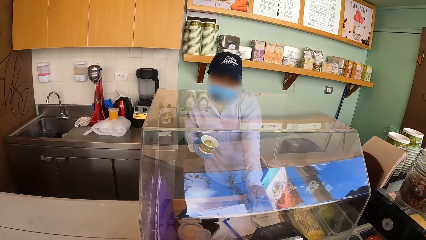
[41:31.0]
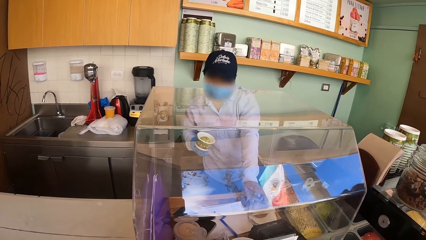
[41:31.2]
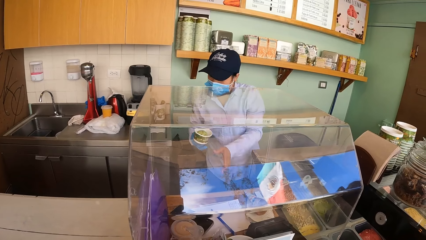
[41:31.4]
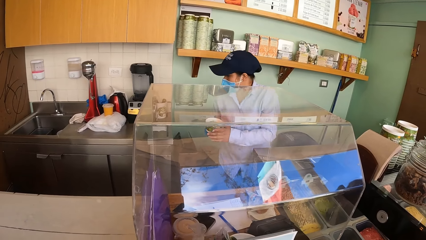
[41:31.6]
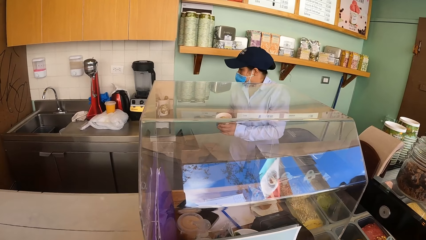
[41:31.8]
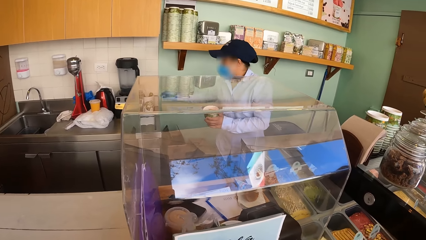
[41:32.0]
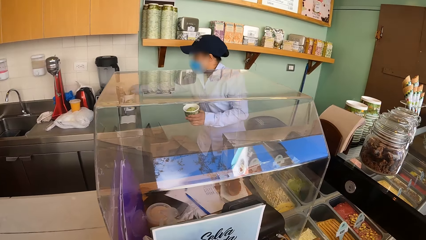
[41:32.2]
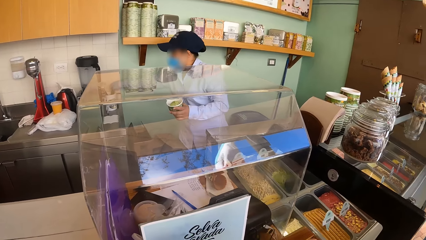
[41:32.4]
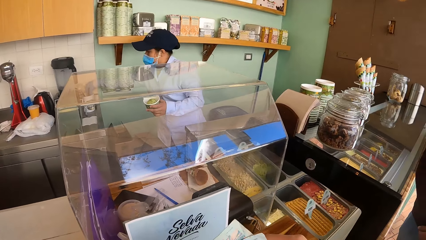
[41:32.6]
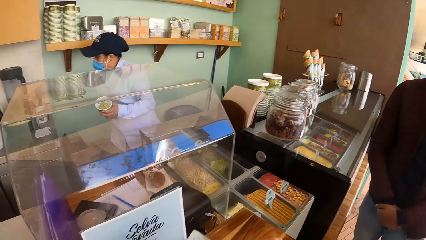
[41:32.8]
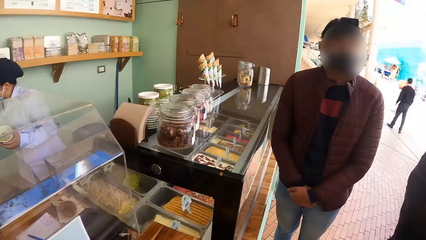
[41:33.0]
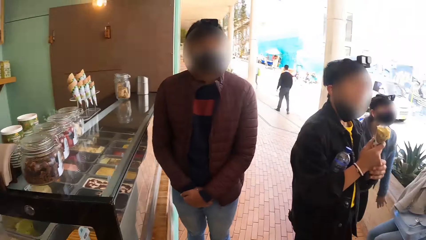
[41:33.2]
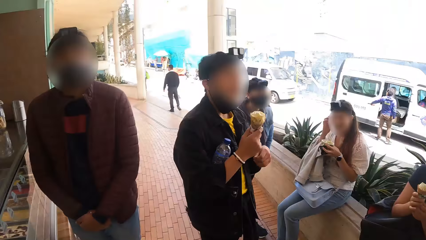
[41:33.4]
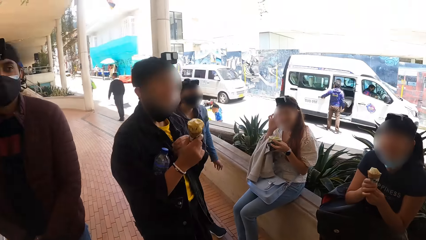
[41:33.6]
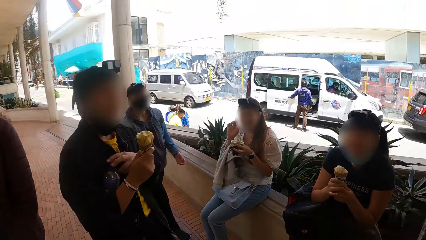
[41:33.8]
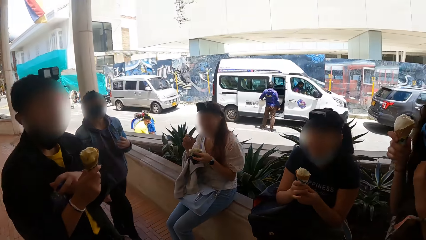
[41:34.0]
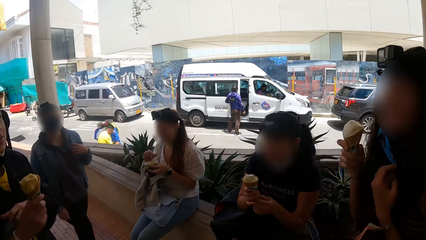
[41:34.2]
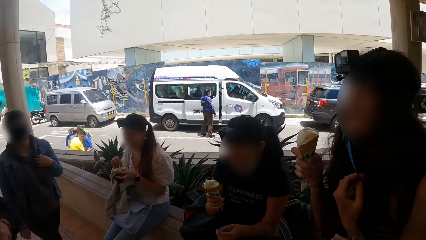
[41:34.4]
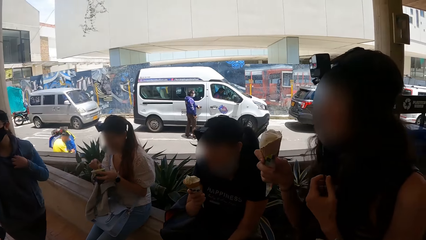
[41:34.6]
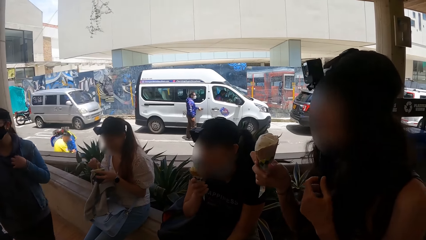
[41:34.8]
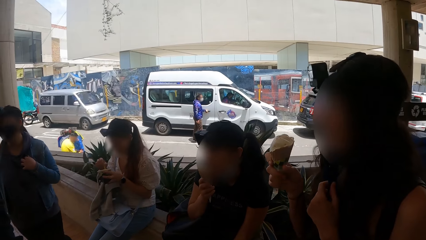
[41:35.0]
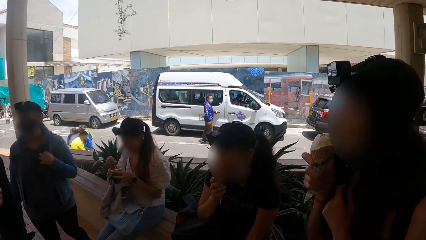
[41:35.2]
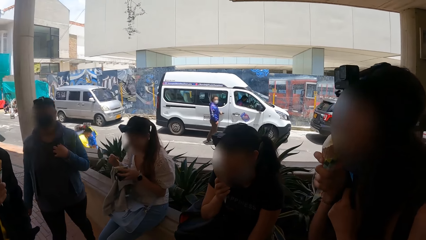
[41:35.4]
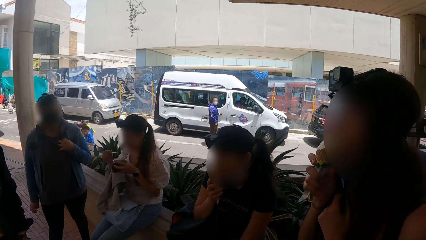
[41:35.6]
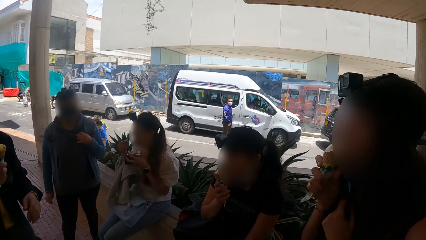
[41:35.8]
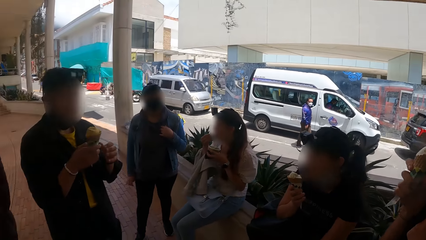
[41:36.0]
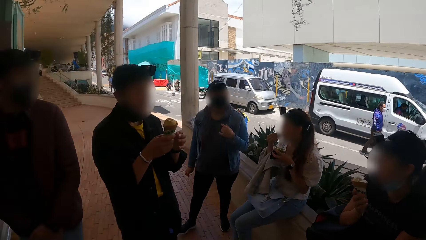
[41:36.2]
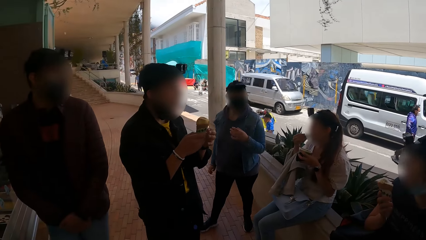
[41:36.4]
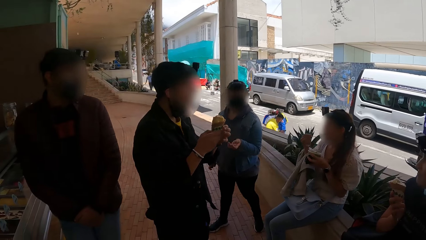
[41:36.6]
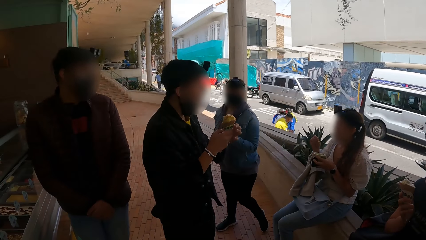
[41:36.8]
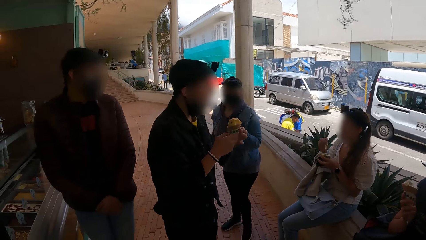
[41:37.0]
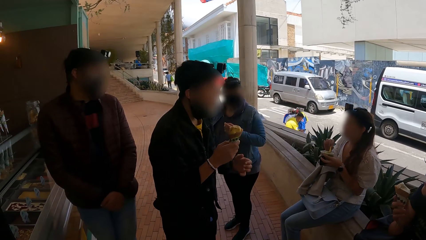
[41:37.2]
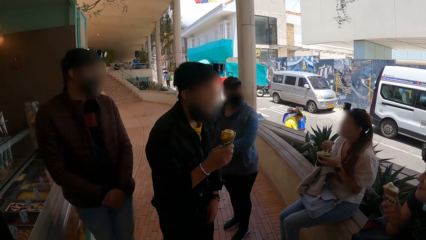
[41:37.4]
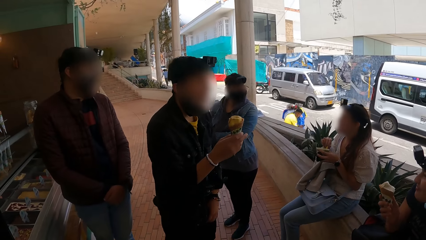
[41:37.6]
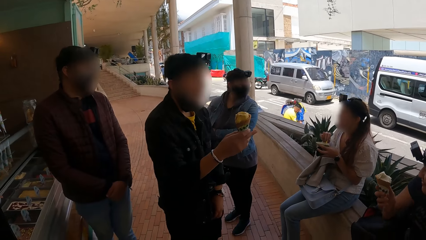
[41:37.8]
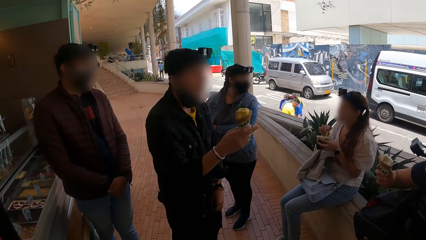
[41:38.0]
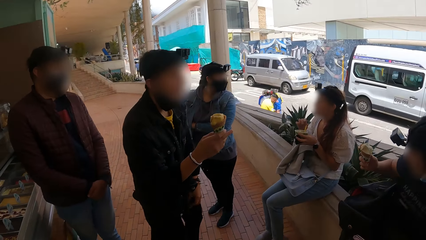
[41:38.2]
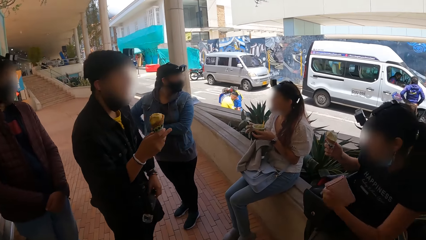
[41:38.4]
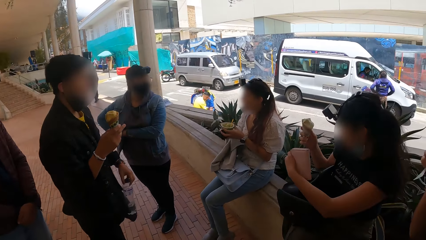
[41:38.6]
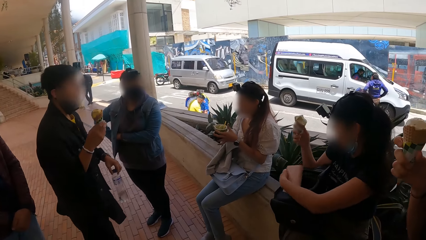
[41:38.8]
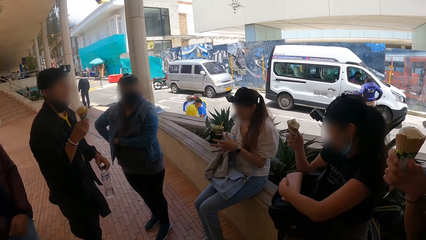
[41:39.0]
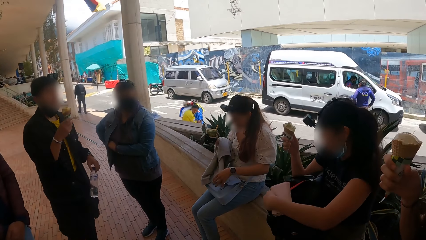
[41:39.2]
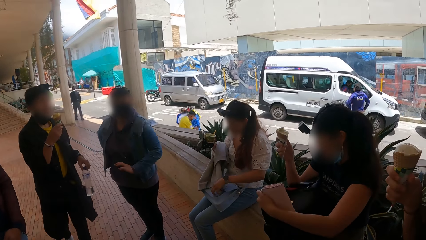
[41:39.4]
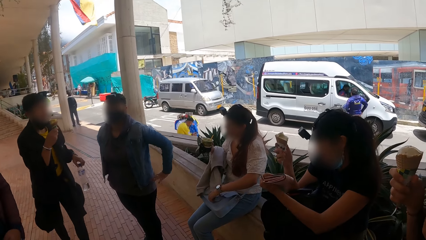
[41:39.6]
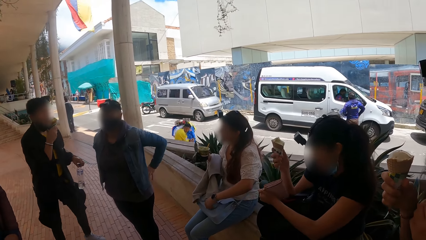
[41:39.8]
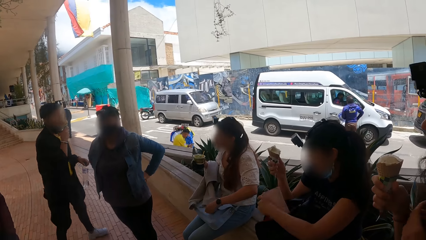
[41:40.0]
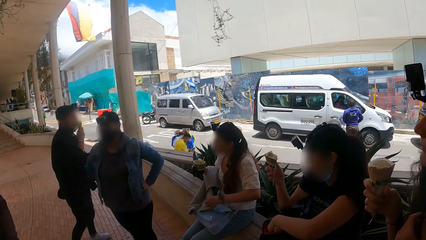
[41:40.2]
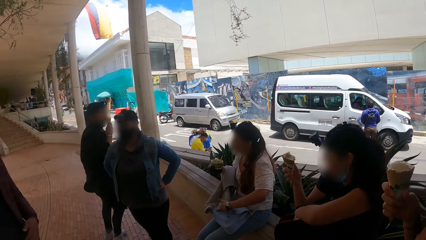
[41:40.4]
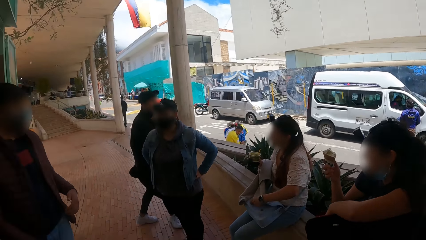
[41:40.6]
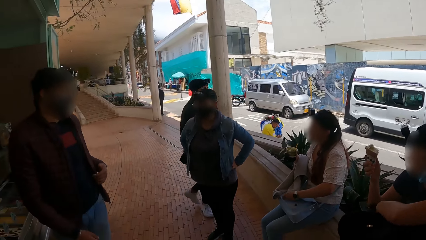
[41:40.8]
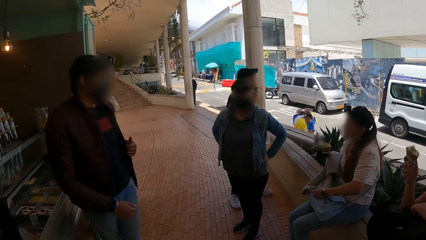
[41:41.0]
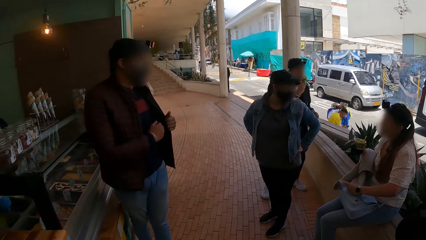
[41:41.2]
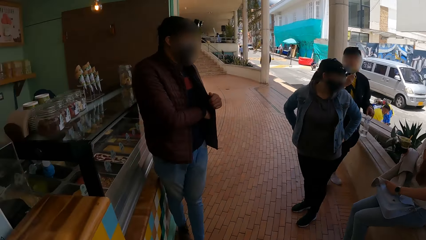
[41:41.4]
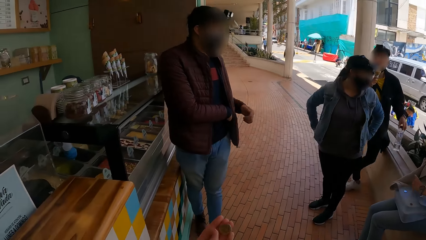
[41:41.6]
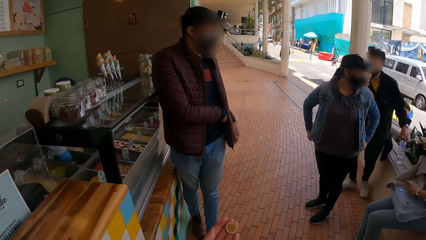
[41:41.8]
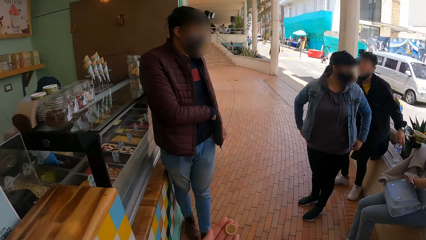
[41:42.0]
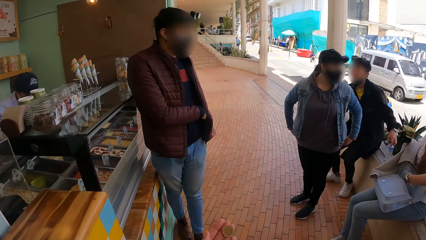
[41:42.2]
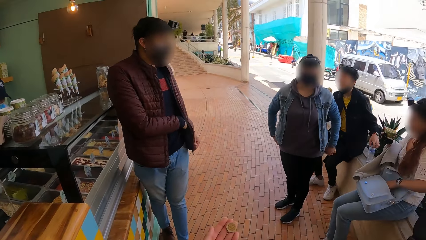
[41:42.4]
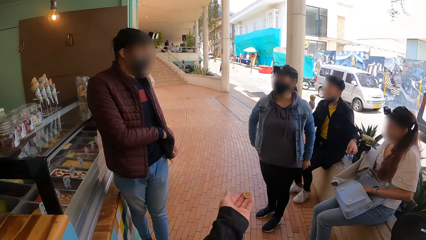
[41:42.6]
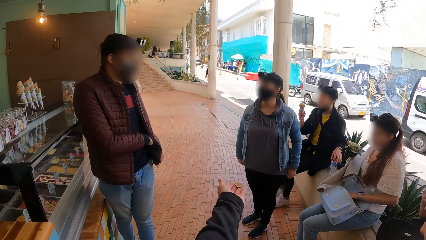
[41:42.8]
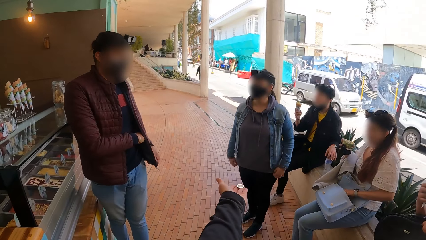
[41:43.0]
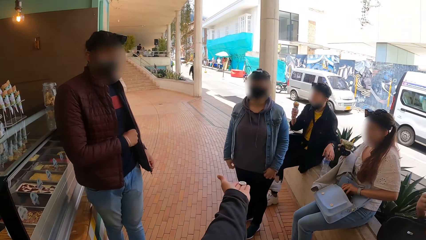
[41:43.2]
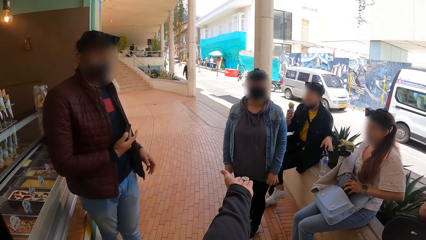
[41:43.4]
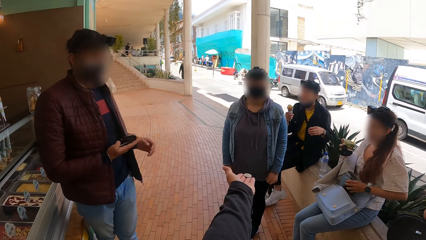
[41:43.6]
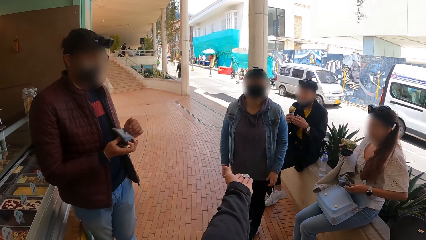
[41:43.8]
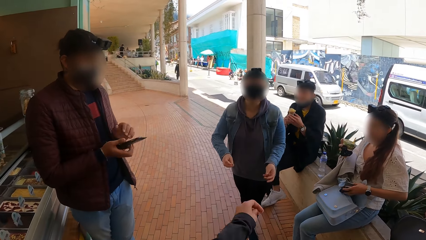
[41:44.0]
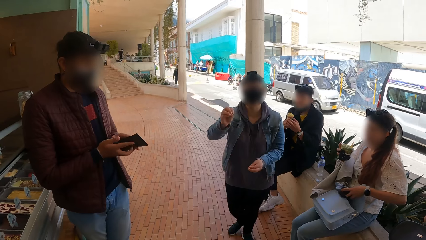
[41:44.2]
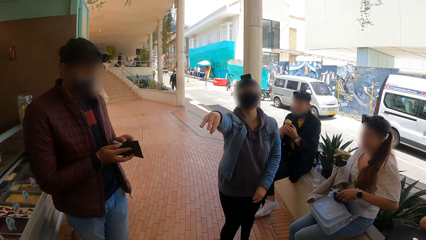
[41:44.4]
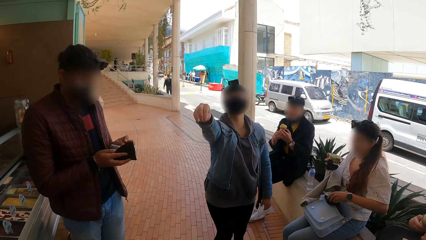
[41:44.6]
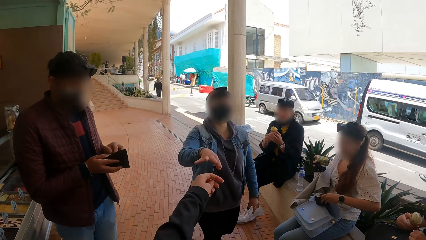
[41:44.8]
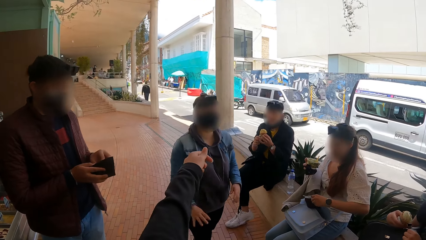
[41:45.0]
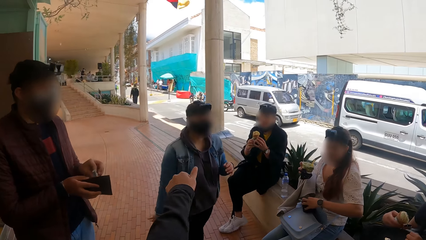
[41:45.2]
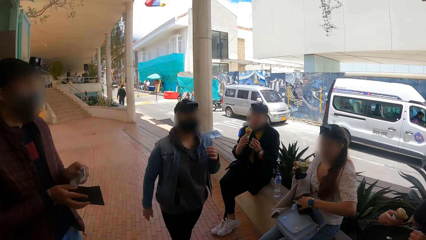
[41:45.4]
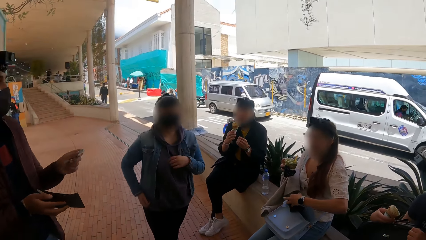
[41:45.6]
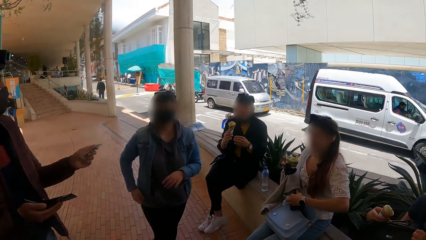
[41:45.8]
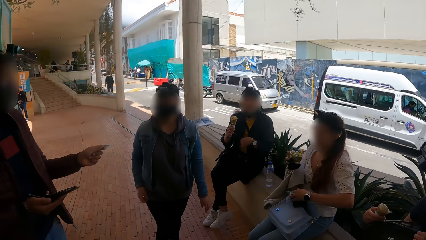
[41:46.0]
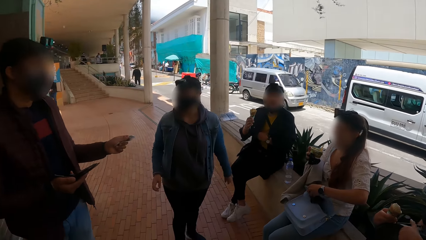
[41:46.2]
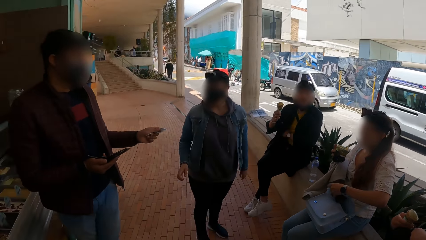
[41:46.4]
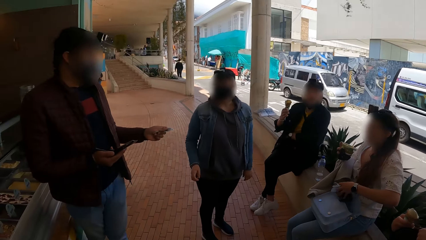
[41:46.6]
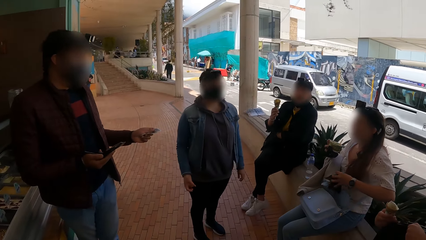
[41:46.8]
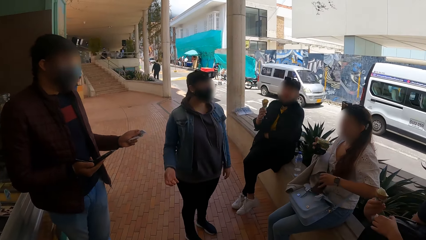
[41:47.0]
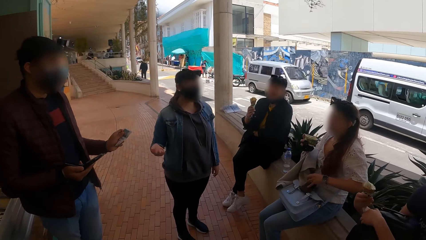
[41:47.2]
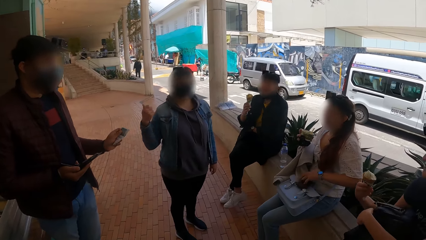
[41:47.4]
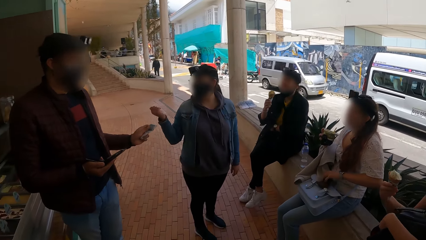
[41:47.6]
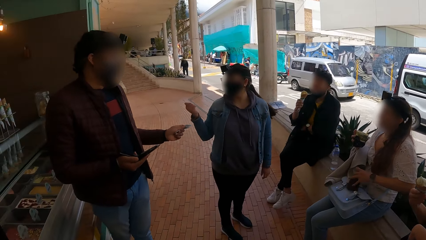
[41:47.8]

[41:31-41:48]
The camera wearer looks around. A person eats ice cream. A second person eats ice cream. A third person eats ice cream. A fourth person eats ice cream. The first person picks up a wallet from the pocket. The camera wearer gives the second person money. They show a coin to a woman. The woman lifts the right hand towards the camera wearer. The camera wearer lifts the left hand thumb towards the woman.
